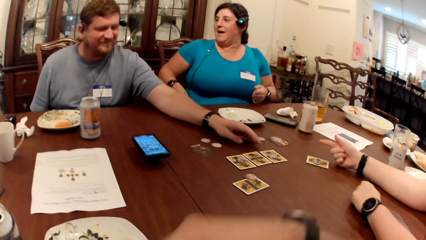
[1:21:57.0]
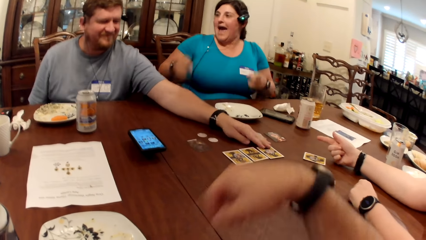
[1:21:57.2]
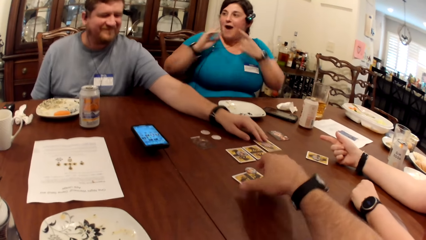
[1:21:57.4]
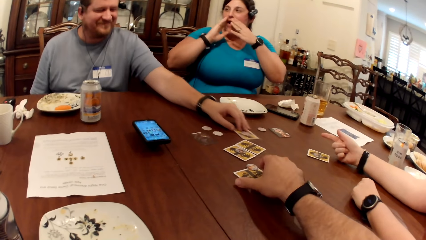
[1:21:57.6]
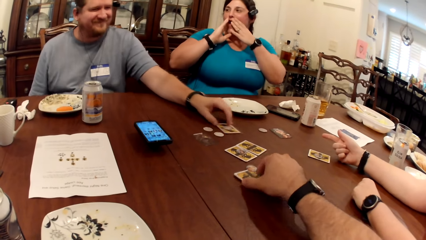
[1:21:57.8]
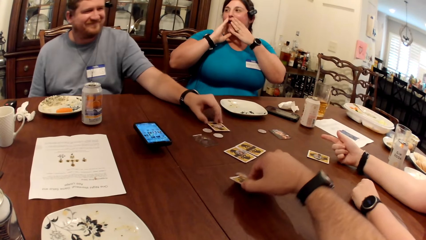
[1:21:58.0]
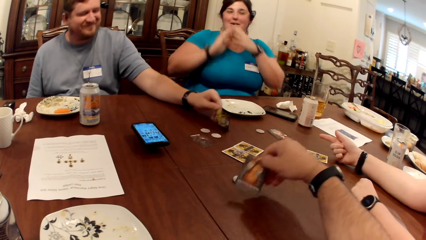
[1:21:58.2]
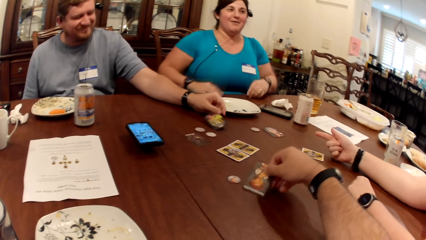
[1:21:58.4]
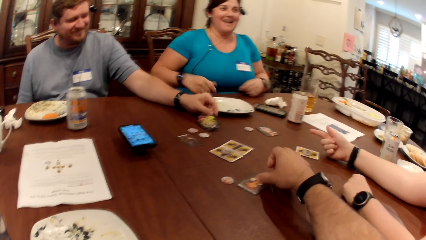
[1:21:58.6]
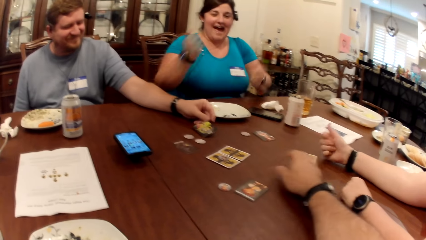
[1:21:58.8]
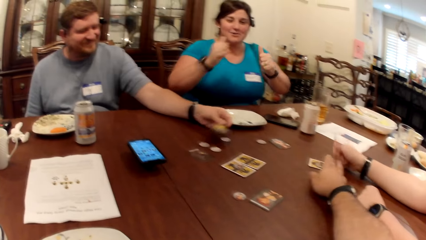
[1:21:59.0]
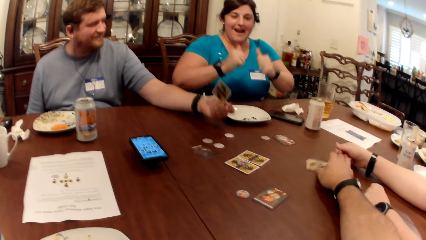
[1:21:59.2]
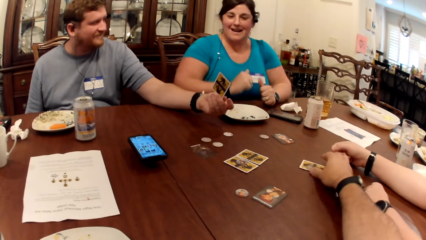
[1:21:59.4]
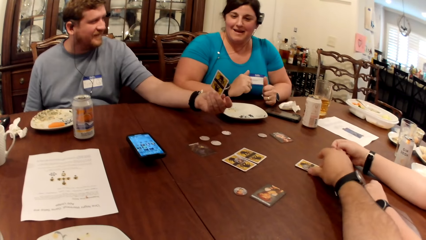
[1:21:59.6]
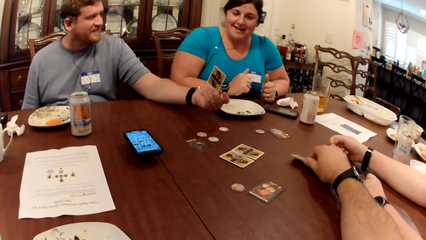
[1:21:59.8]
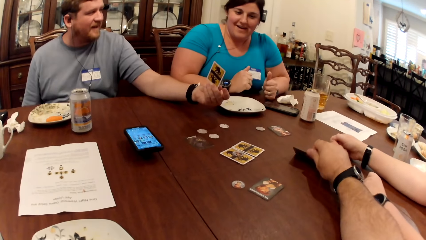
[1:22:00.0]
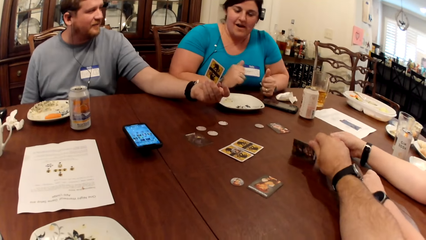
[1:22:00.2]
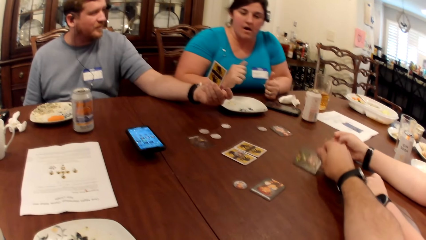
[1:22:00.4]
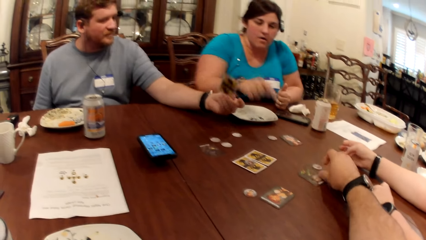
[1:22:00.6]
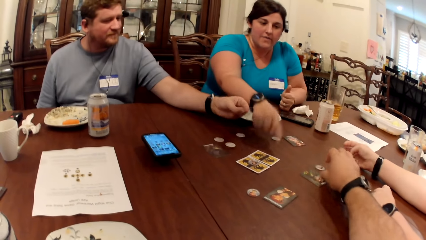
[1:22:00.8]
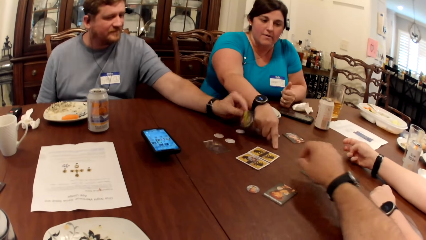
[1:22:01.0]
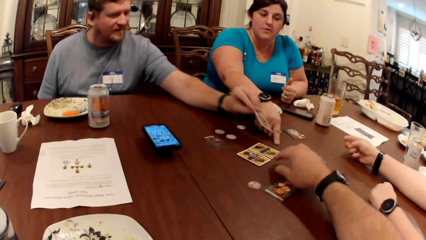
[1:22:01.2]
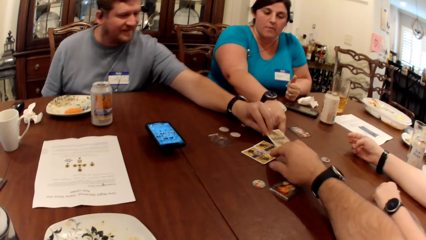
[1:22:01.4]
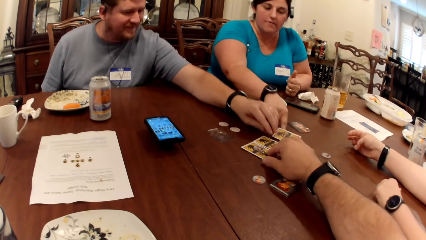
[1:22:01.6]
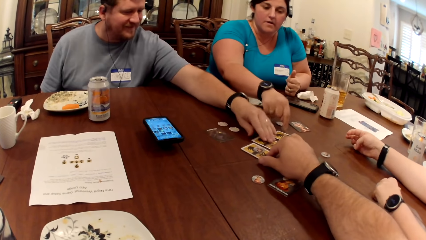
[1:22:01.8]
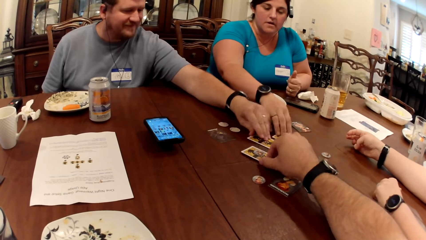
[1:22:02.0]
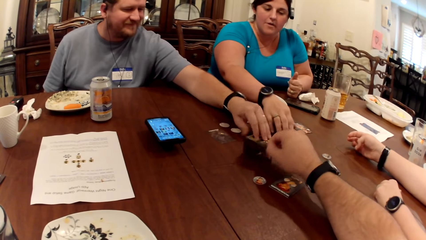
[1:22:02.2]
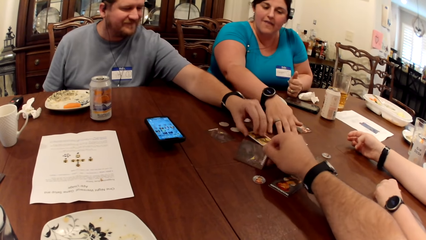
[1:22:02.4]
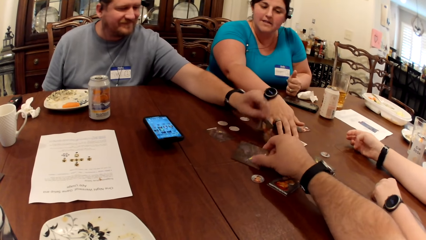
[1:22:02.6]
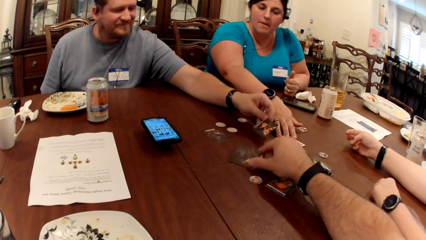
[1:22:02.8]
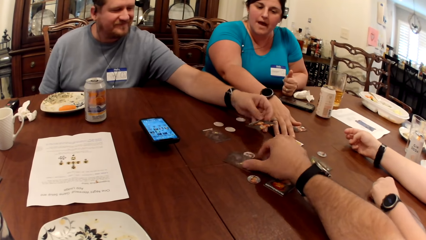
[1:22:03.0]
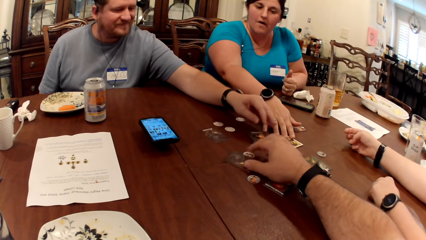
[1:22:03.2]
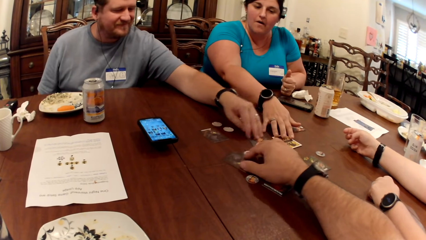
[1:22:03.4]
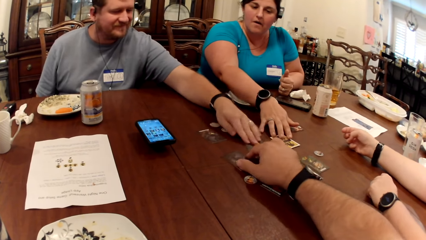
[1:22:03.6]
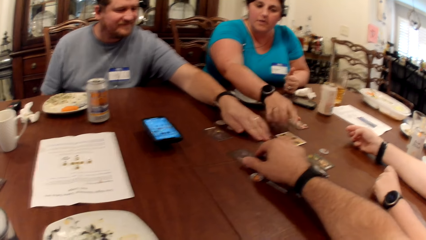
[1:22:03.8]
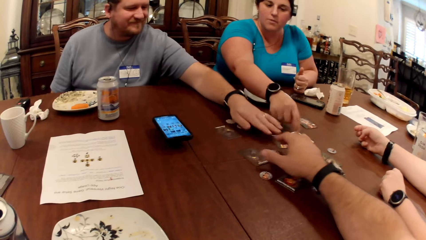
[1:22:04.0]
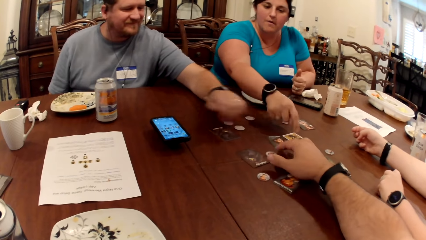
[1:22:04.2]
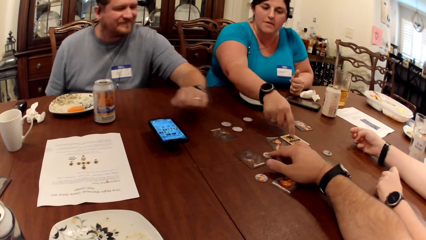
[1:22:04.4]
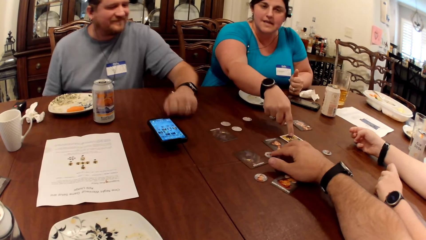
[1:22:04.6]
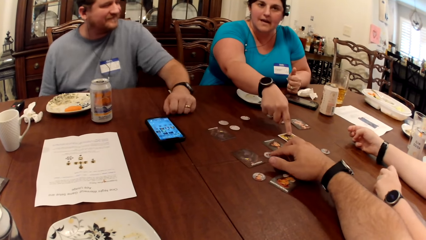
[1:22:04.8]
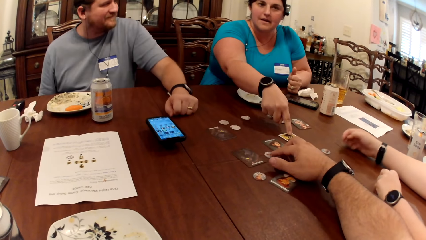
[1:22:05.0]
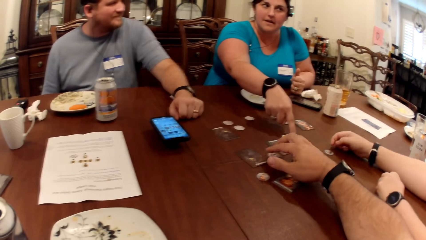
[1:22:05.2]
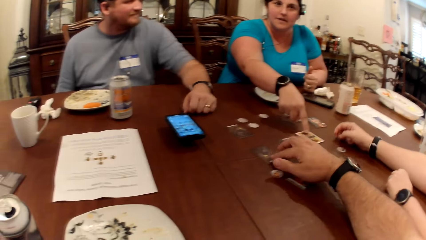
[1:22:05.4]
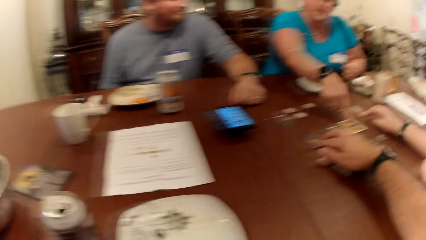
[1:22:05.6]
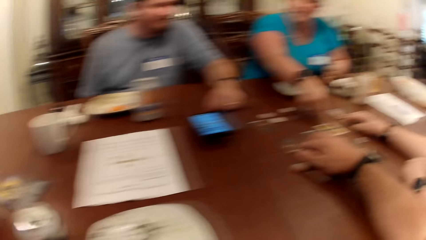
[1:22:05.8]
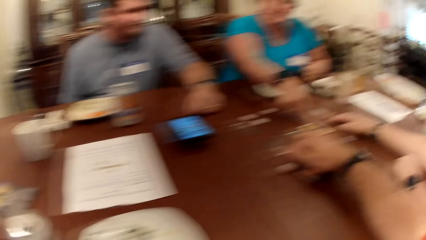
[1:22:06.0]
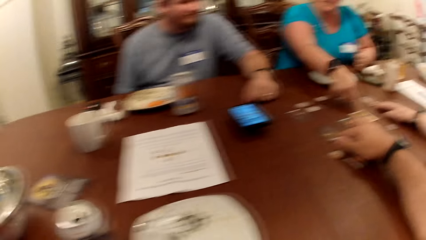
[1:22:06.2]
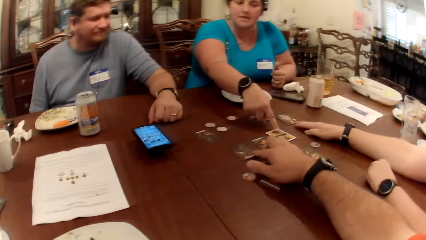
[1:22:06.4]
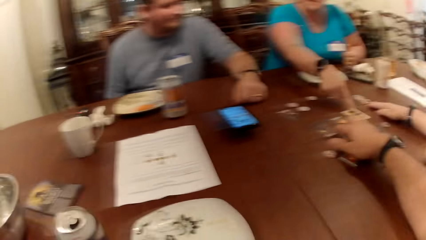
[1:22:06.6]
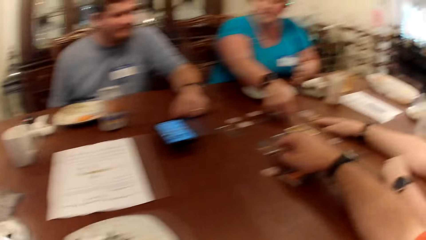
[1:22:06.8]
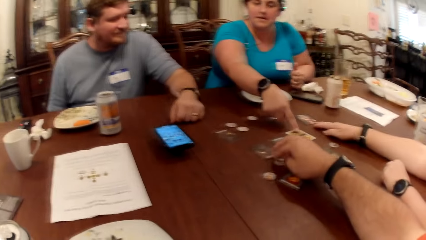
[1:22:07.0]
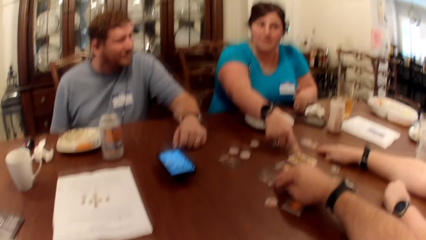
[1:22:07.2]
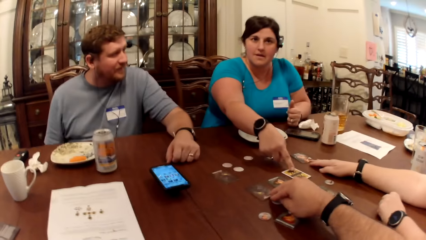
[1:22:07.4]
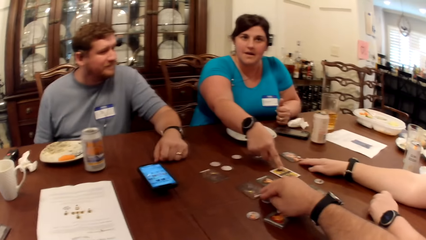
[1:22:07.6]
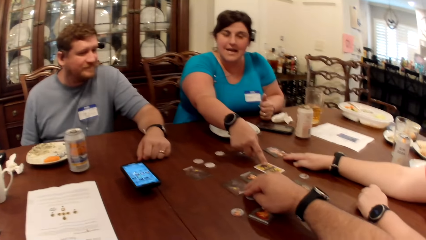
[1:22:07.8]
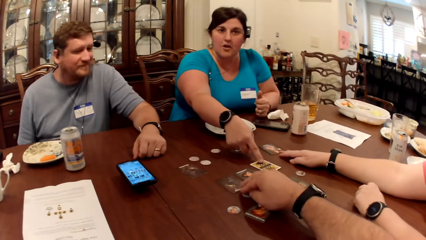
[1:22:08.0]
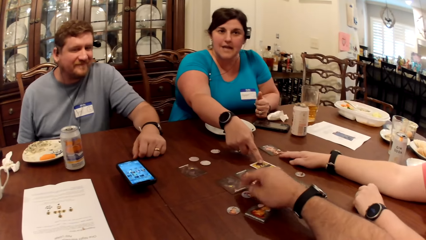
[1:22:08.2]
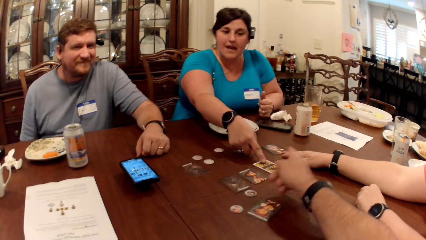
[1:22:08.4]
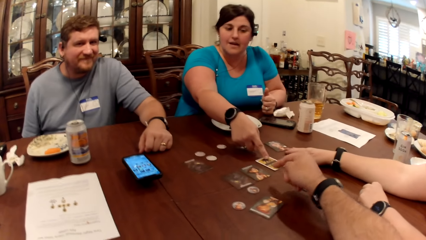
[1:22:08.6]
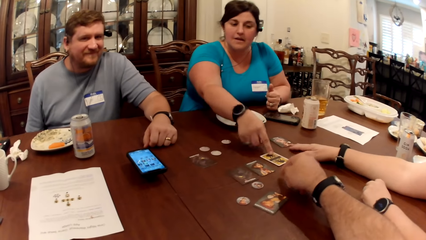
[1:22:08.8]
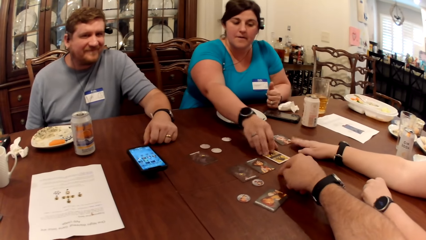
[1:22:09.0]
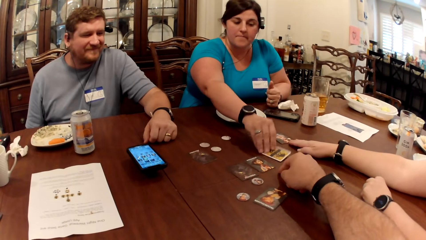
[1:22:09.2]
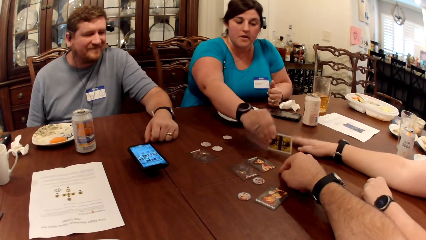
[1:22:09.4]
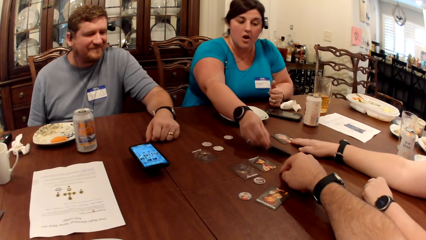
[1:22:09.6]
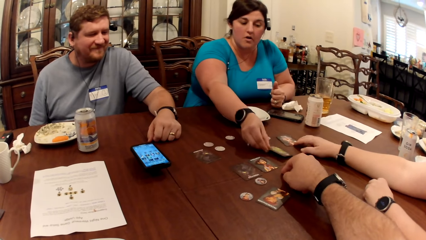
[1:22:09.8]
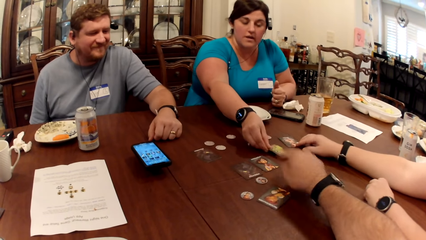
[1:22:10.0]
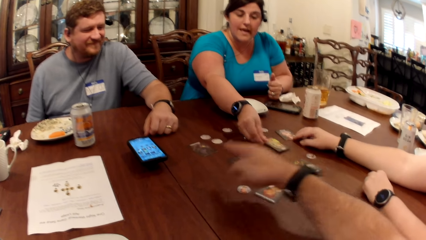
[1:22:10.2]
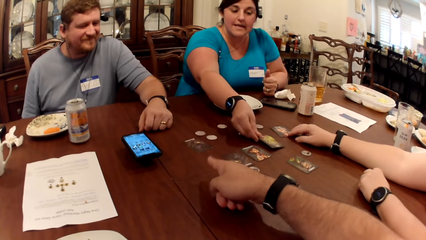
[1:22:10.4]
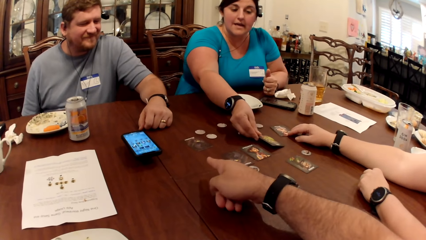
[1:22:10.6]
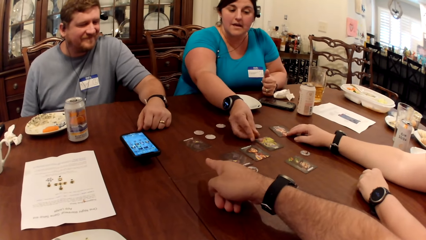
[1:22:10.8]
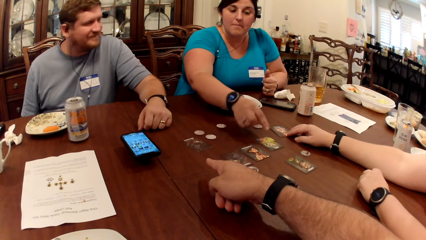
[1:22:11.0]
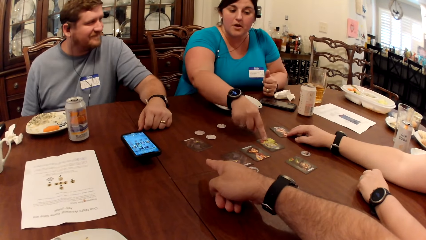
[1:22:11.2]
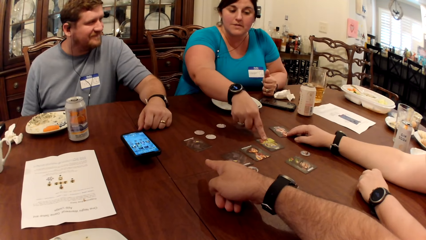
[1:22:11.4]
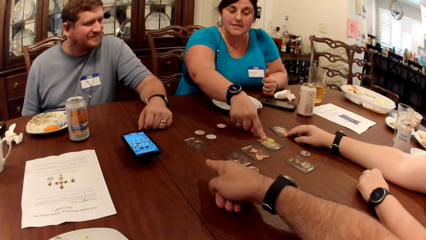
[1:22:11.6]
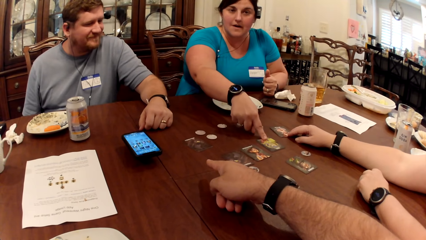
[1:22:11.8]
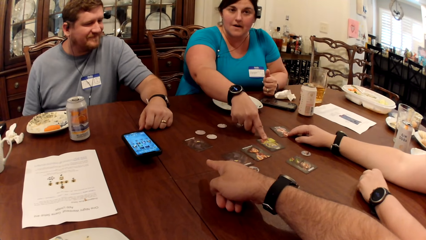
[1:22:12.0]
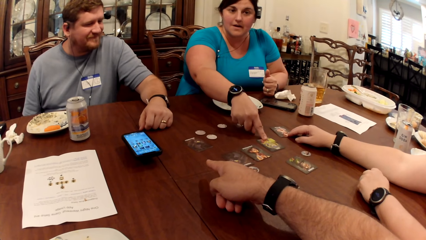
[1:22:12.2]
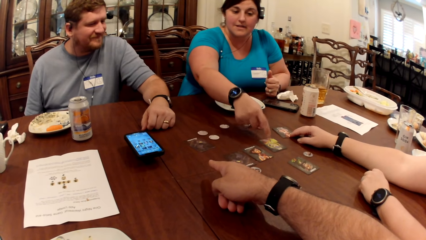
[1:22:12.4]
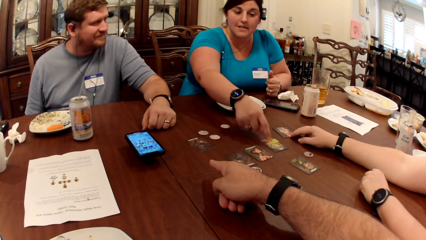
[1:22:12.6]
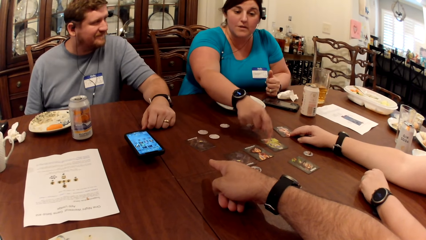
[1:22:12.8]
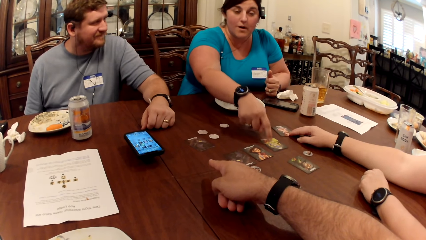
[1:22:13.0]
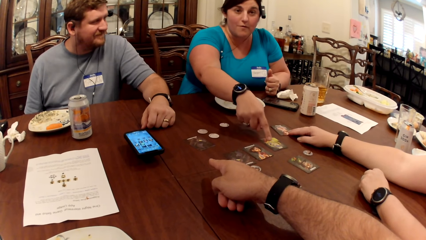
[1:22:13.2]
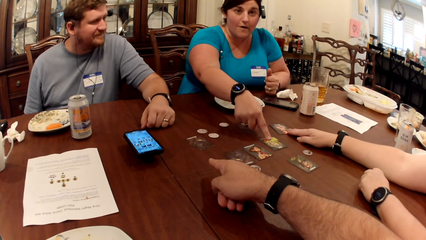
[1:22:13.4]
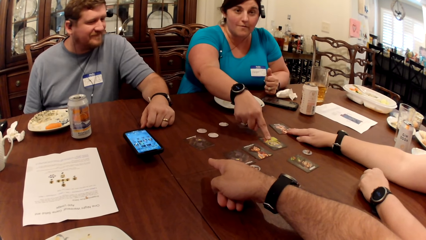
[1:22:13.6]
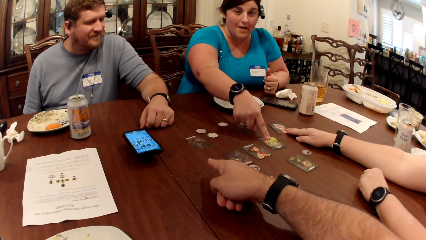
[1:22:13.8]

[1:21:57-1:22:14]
A man picks up a card from the table with his left hand. The camera wearer turns a card on the table over with his right hand. He turns a card on the table over with his right hand again. The man drops the card on the table with his left hand. The camera wearer turns a card on the table over with his right hand. The man turns a card on the table over with his left hand. A woman touches the card on the table with her right hand. A person turns cards on the table. The camera wearer adjusts some poker chips on the table with his right hand. The woman turns the card on the table over with her right hand. Another woman adjusts a card on the table with her right hand. The first woman touches the card on the table with her right hand.
